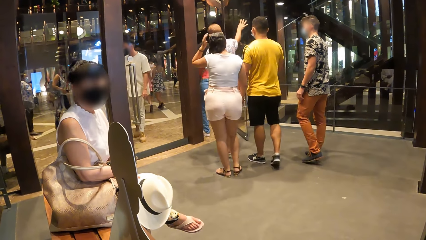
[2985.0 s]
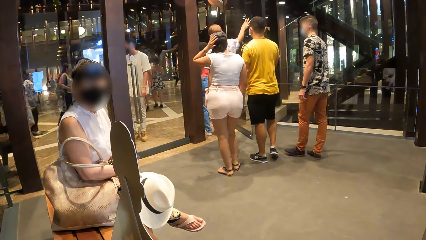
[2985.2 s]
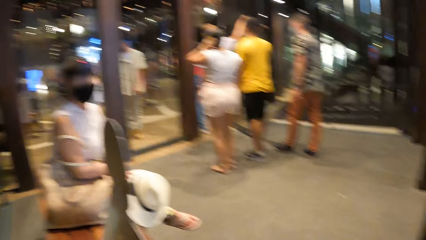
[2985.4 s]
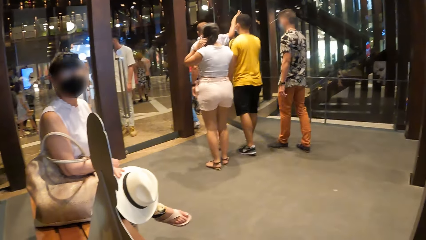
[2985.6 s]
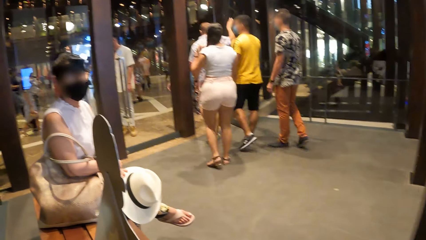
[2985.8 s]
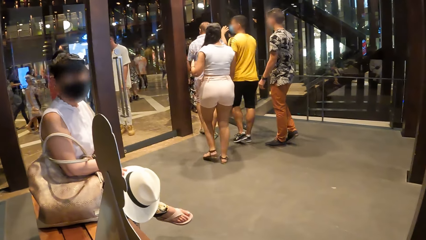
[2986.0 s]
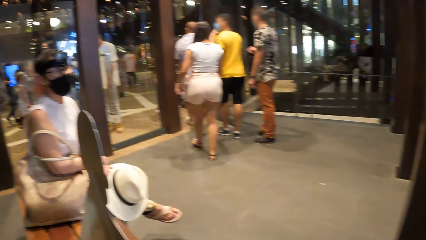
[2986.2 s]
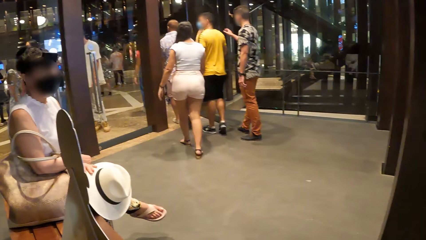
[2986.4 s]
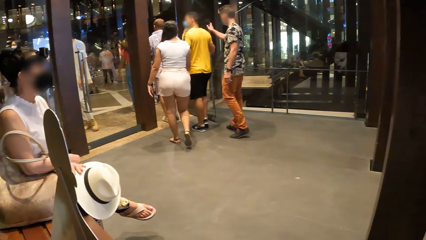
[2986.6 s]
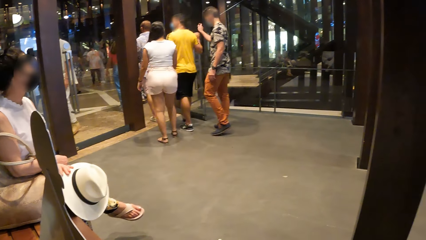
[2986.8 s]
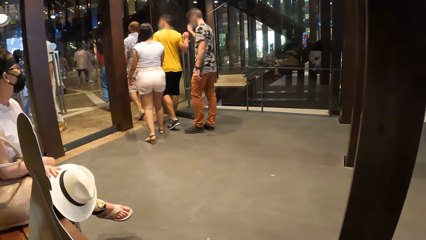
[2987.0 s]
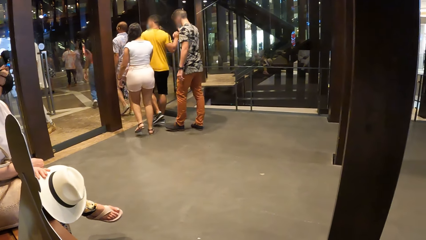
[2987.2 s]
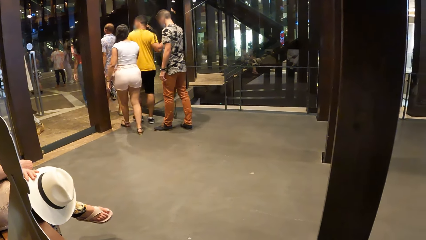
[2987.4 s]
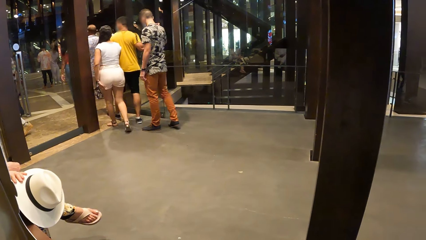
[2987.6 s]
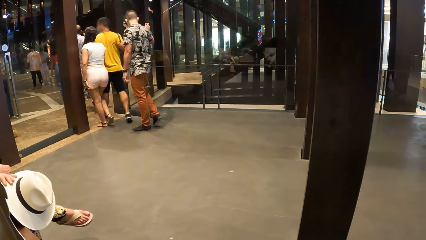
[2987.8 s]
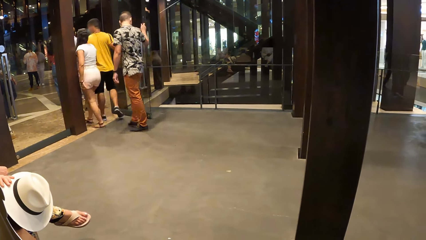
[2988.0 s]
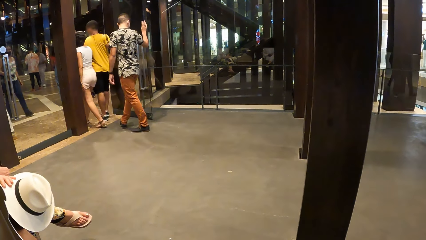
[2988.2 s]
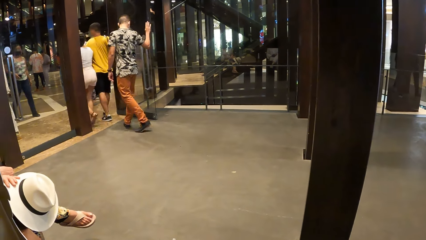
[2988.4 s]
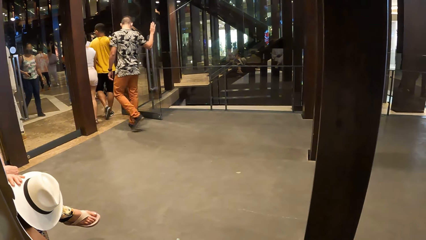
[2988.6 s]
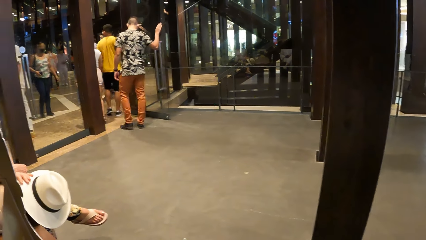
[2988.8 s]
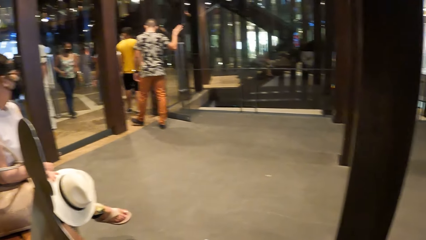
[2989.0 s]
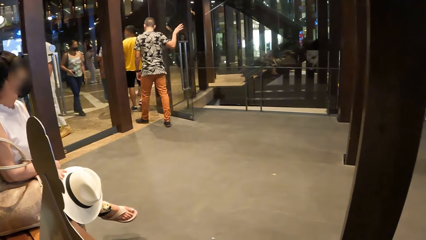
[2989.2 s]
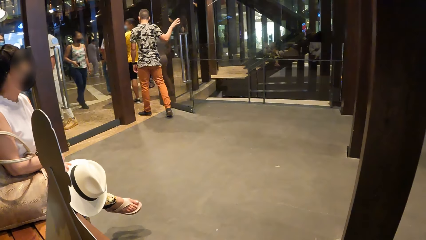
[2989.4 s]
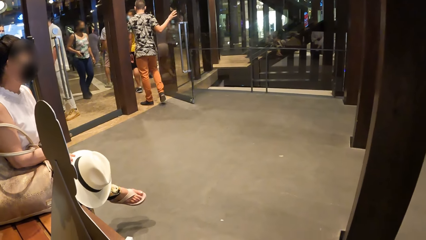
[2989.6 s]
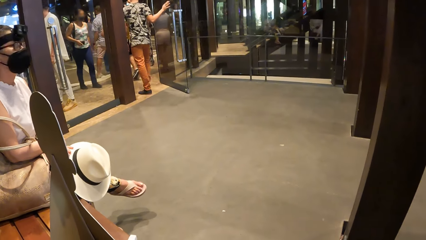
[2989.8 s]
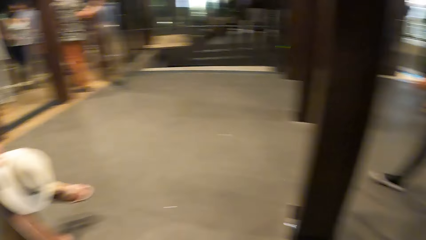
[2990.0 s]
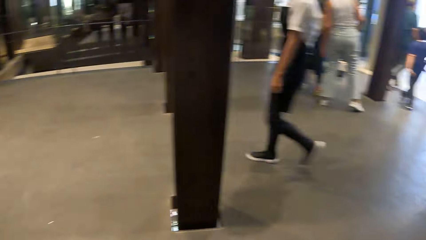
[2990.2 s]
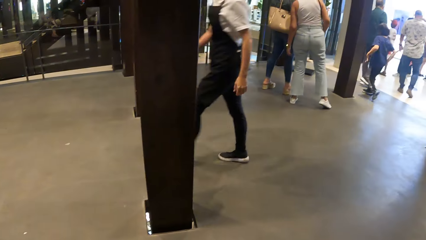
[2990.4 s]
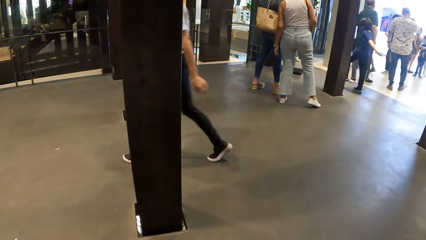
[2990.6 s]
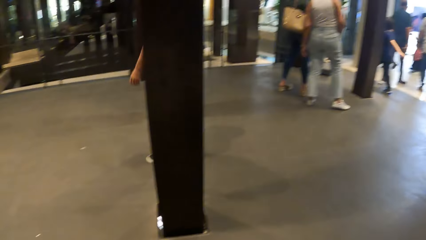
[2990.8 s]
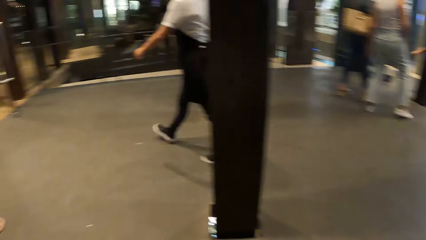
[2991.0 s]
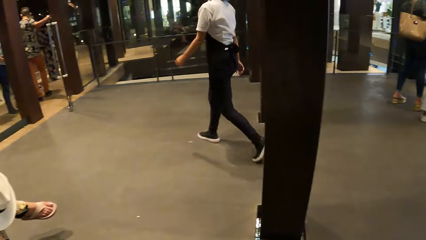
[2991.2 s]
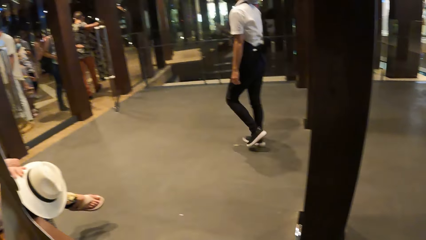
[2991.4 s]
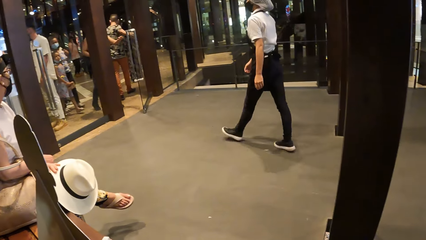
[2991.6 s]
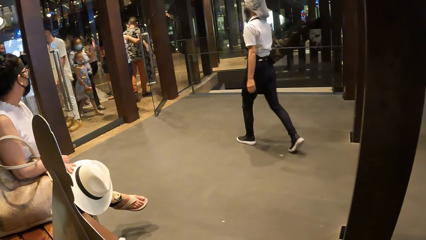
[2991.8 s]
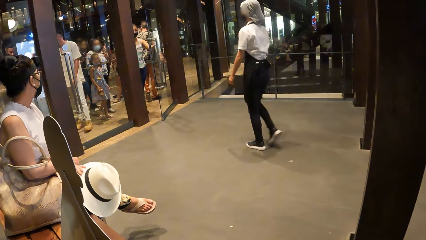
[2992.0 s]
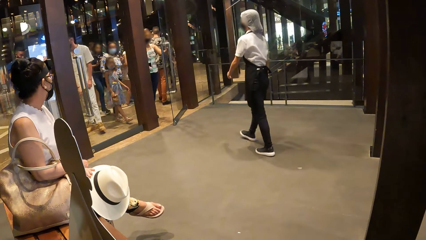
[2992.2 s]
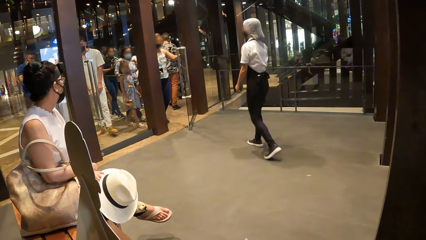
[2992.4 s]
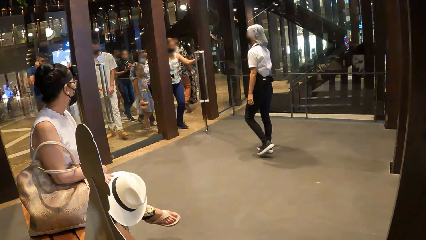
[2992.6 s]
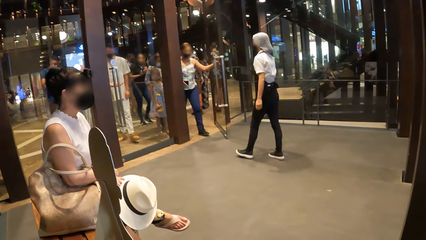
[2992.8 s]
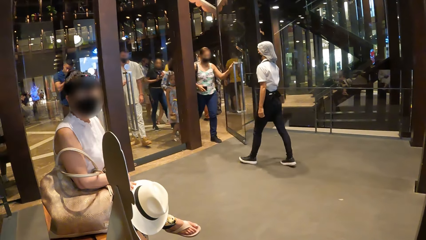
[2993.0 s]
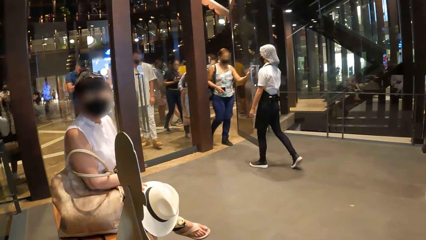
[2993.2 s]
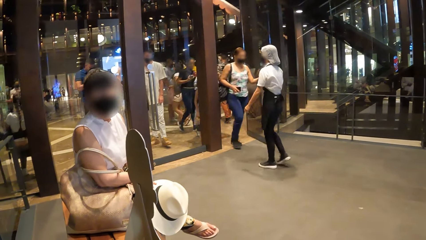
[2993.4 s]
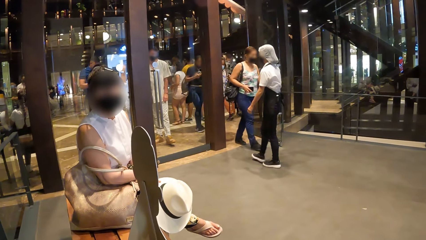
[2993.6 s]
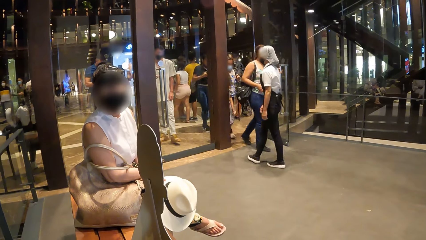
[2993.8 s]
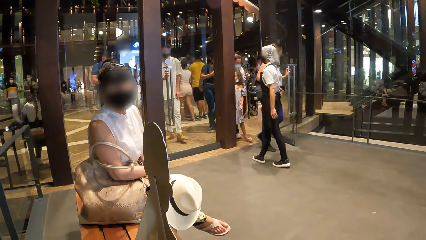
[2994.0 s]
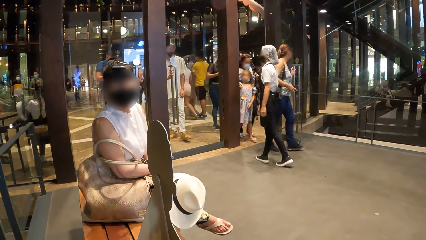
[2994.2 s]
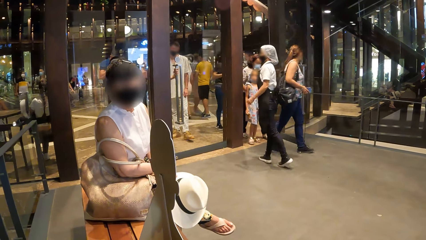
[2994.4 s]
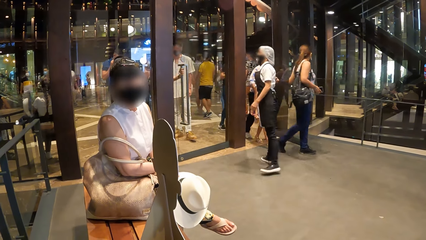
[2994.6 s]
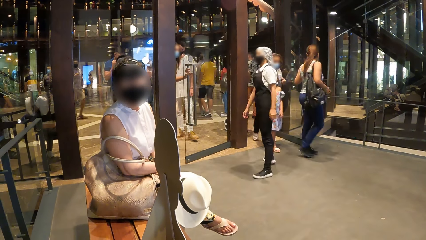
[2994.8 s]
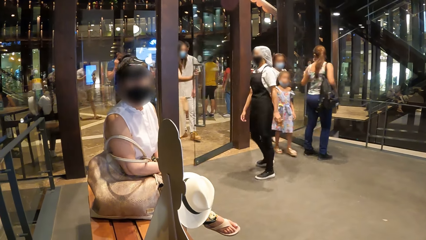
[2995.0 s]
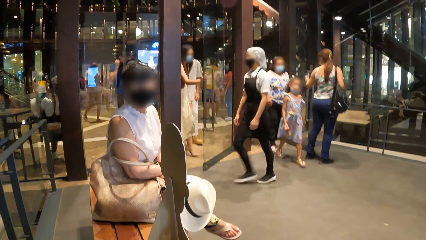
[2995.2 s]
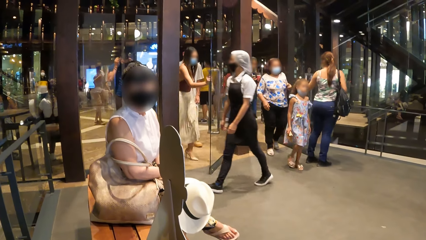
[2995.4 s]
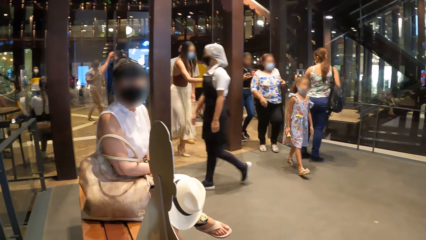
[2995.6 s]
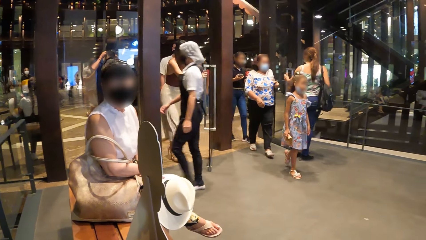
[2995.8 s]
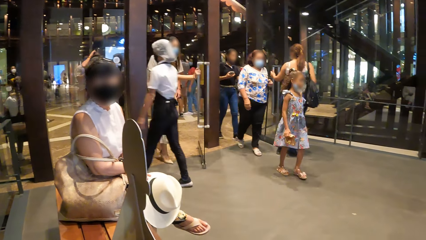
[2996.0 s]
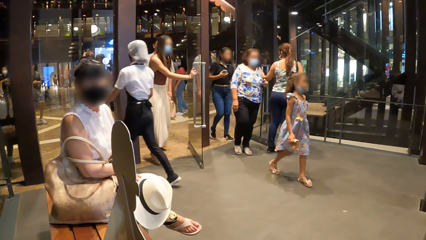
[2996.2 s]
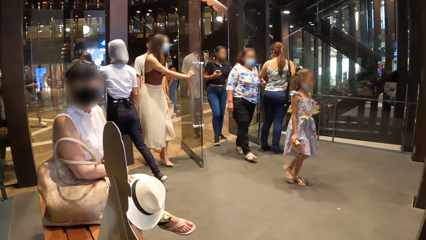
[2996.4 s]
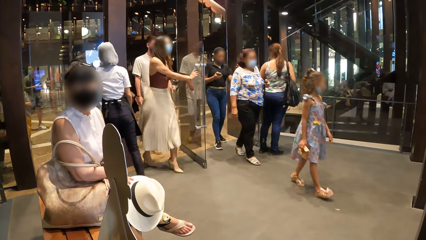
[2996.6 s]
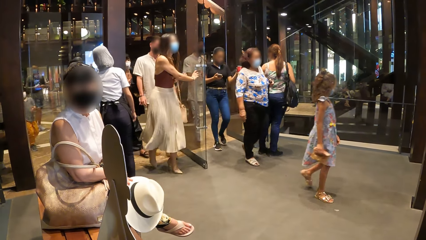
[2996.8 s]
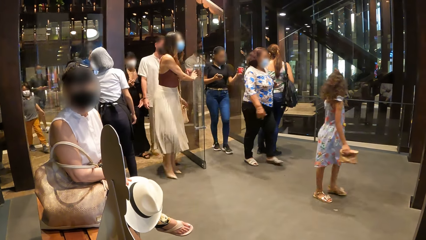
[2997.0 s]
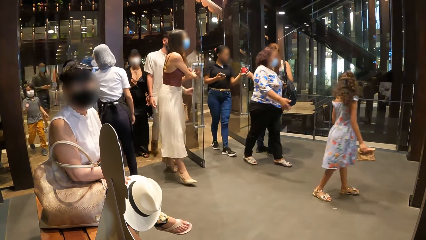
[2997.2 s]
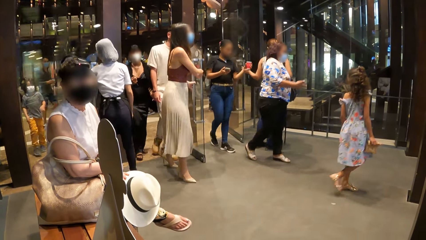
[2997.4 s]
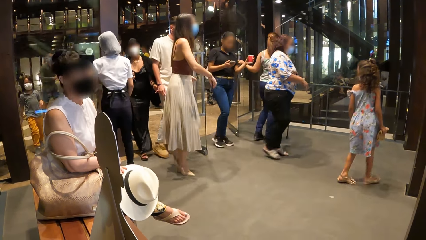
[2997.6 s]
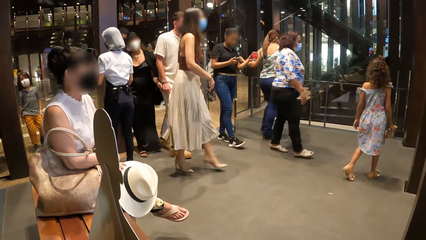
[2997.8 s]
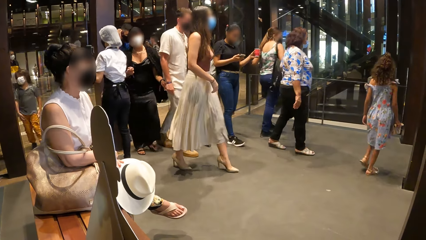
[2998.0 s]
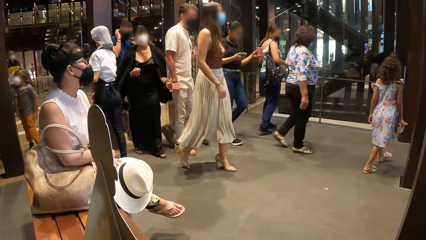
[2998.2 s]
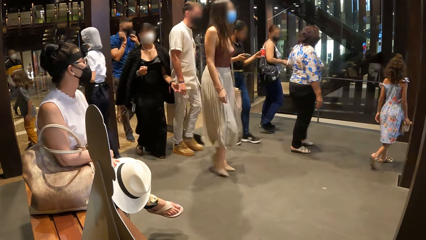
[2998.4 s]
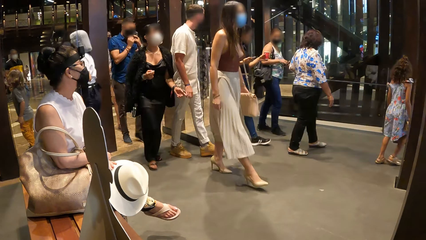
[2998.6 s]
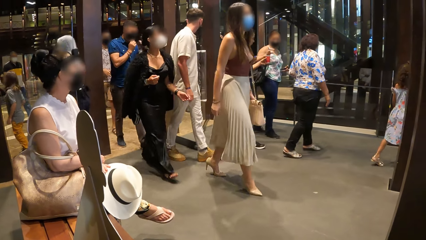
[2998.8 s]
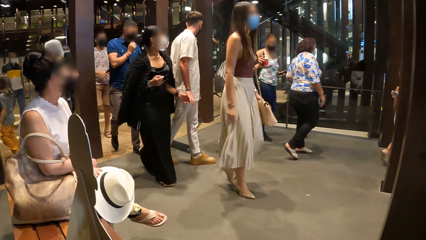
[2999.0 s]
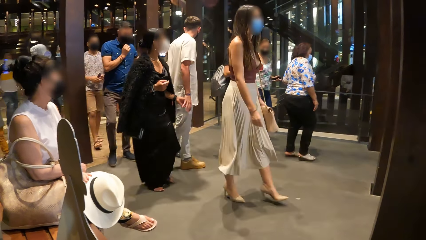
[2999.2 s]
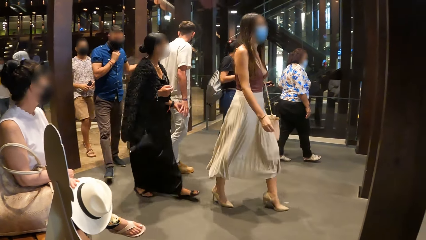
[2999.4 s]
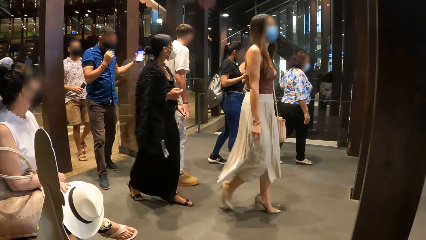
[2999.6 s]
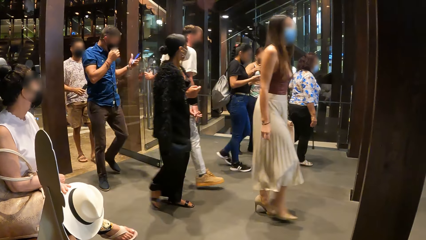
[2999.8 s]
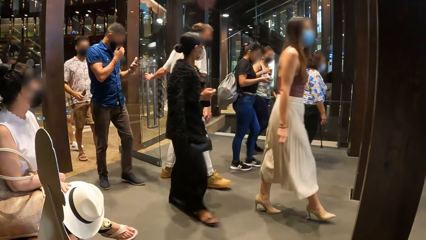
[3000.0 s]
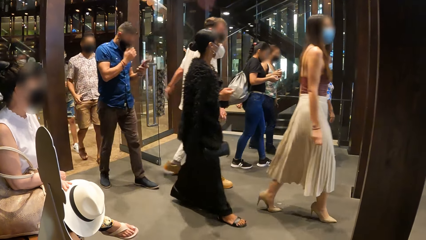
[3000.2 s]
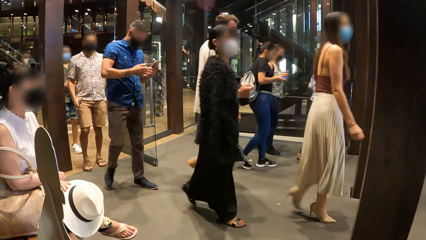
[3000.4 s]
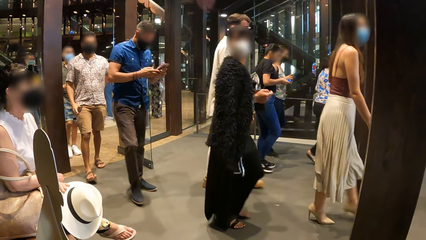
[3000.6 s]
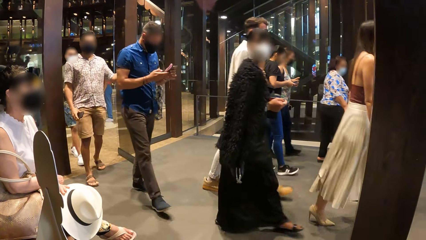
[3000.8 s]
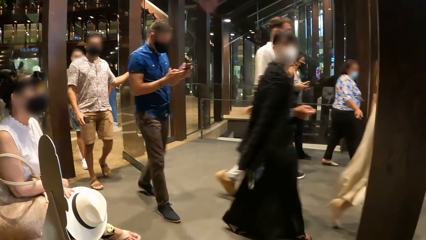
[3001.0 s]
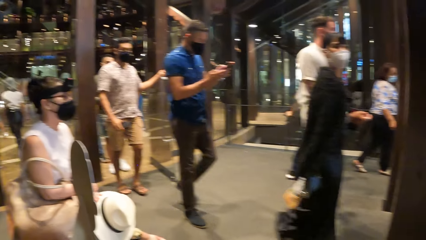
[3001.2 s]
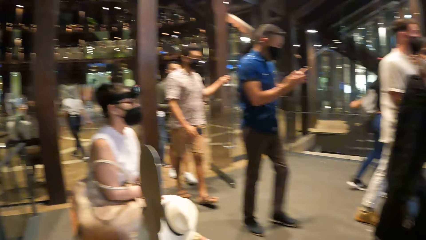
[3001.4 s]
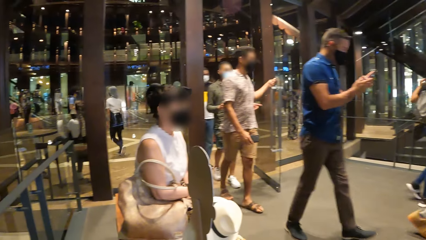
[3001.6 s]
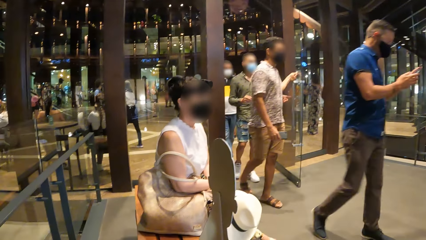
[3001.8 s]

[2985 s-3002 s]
A woman converses with the camera wearer. The woman moves her head. The camera wearer looks around. They interact with the woman. The woman converses with the camera wearer. The camera wearer looks around a mall. The woman moves her head.
